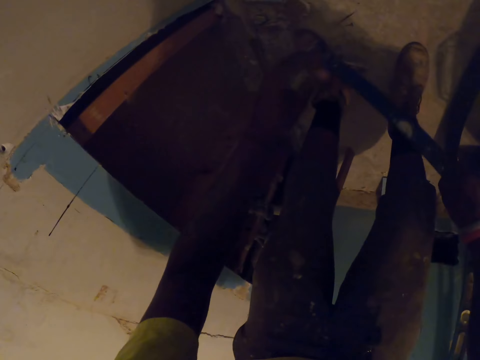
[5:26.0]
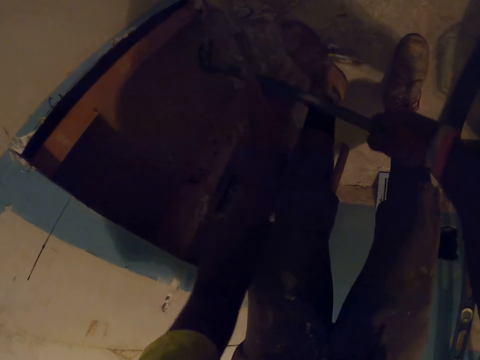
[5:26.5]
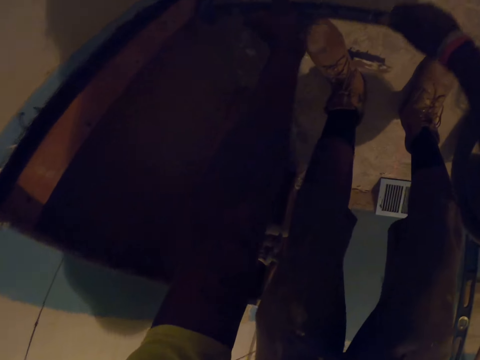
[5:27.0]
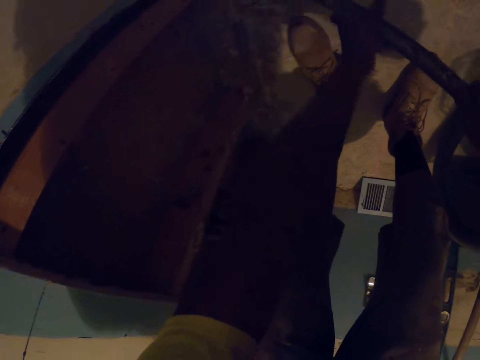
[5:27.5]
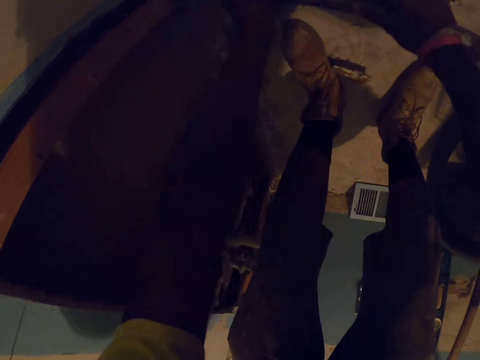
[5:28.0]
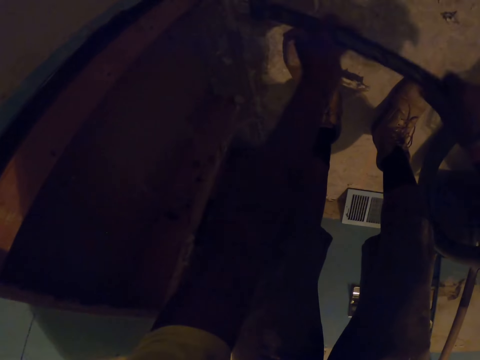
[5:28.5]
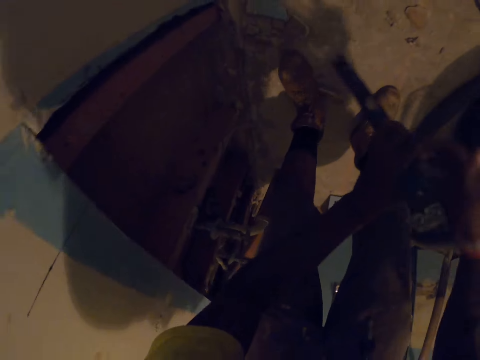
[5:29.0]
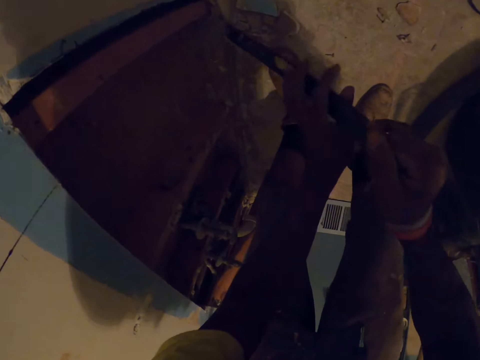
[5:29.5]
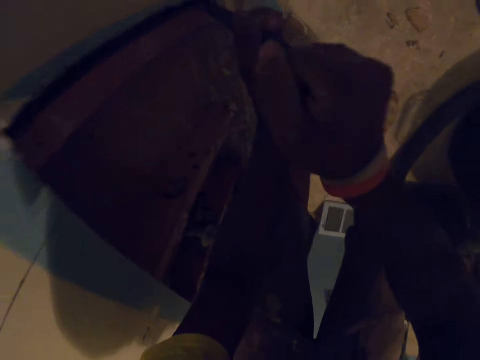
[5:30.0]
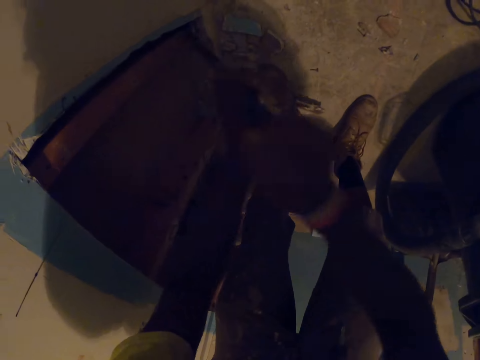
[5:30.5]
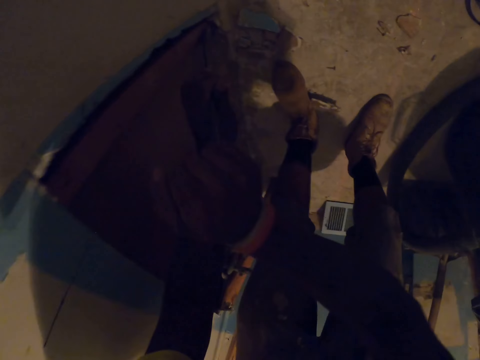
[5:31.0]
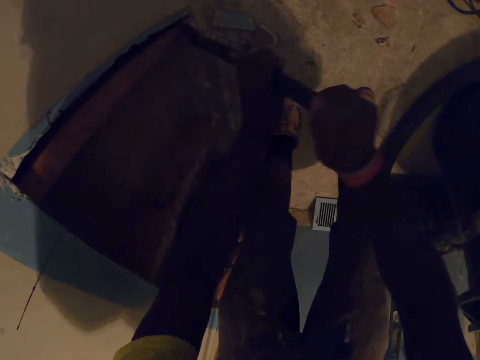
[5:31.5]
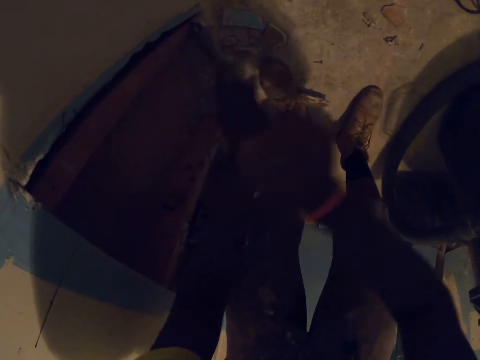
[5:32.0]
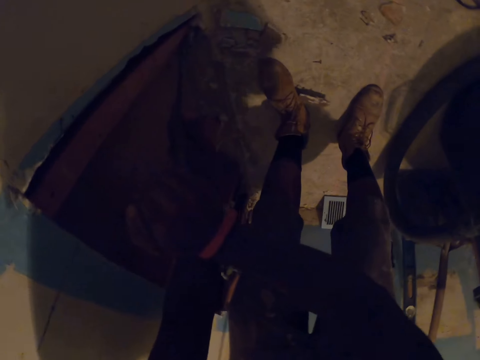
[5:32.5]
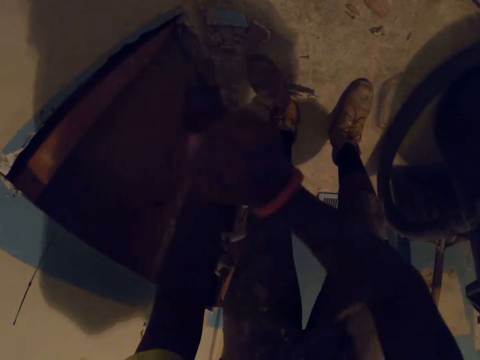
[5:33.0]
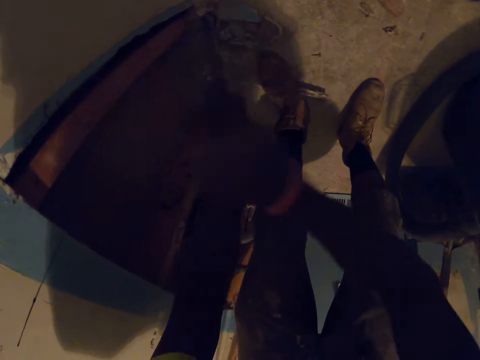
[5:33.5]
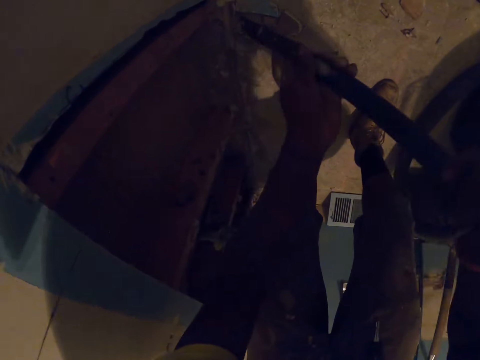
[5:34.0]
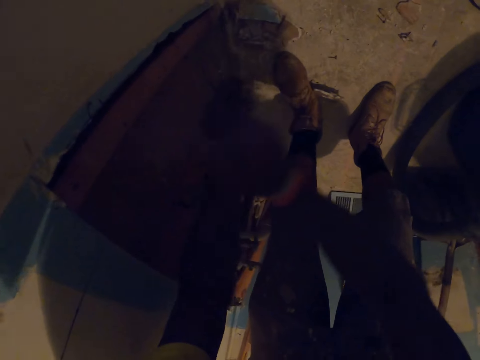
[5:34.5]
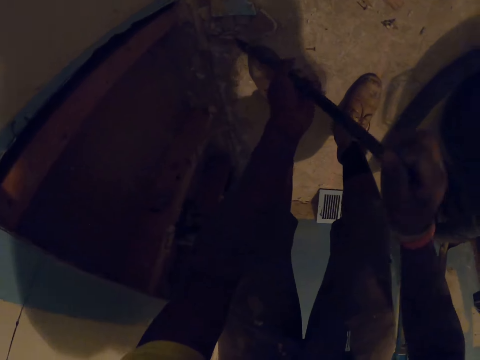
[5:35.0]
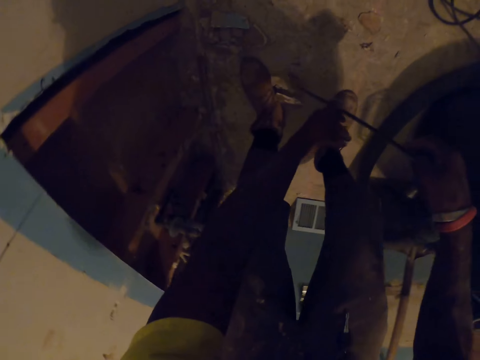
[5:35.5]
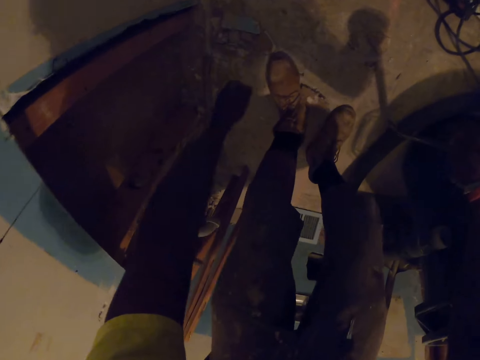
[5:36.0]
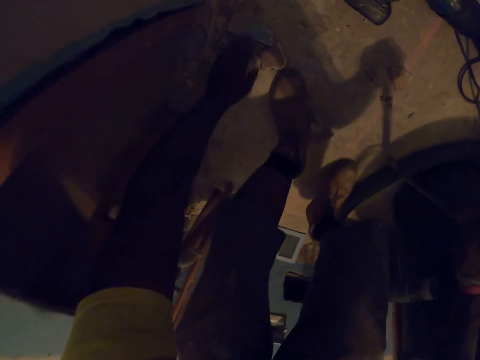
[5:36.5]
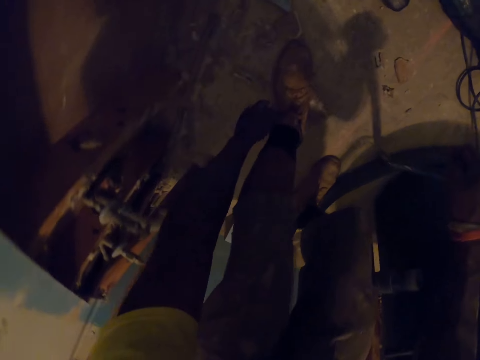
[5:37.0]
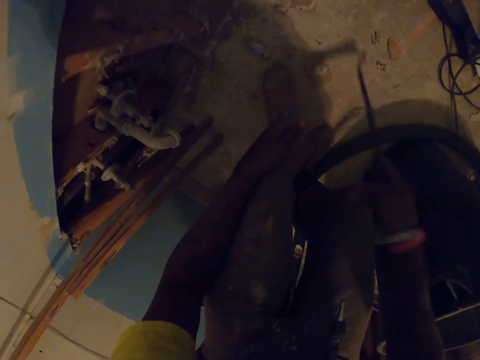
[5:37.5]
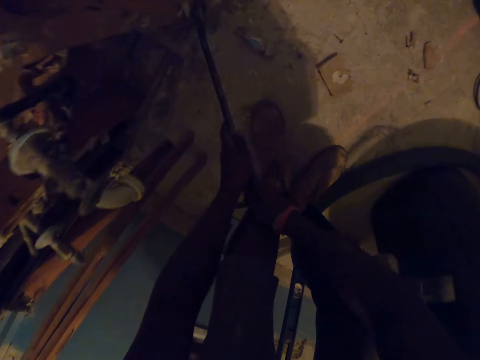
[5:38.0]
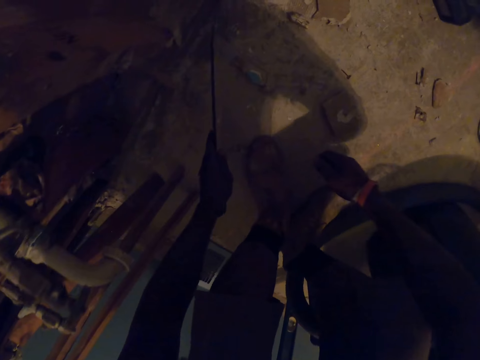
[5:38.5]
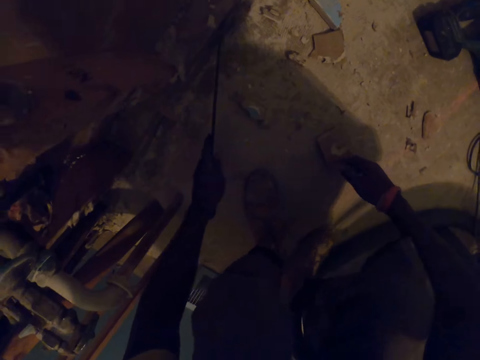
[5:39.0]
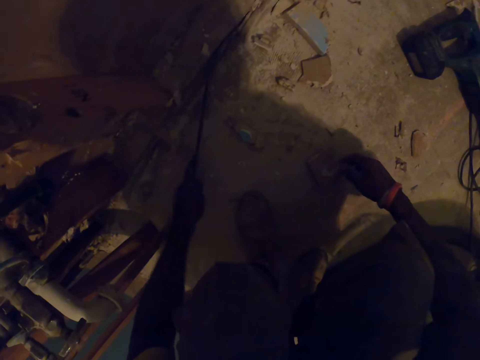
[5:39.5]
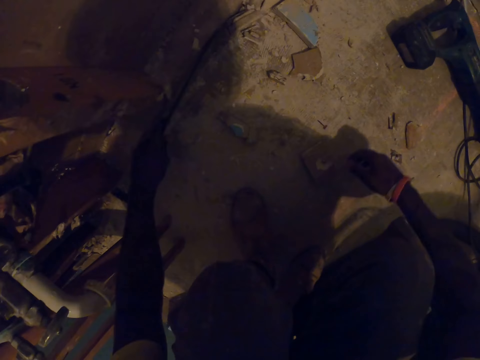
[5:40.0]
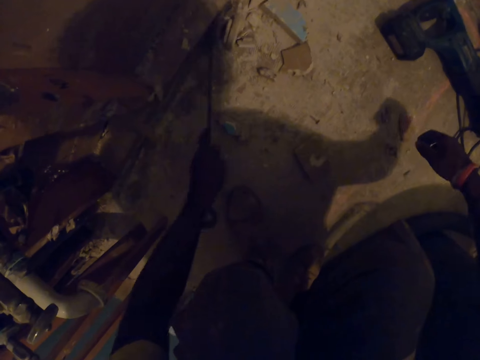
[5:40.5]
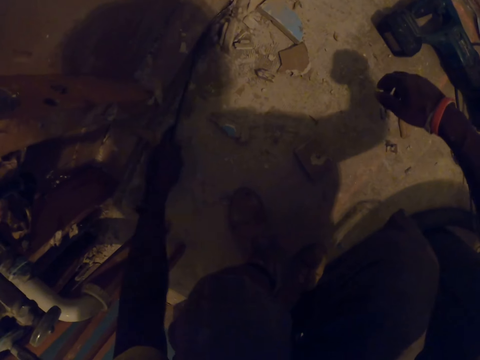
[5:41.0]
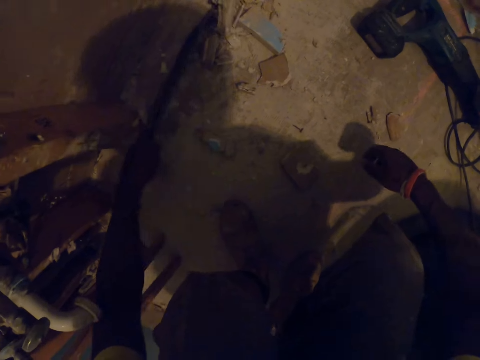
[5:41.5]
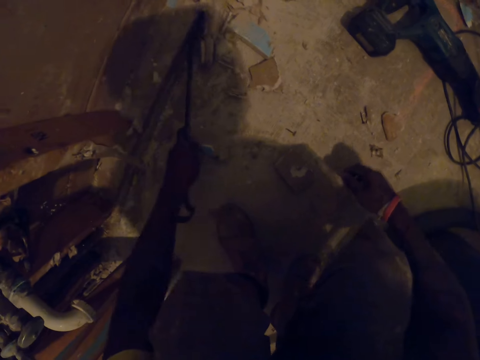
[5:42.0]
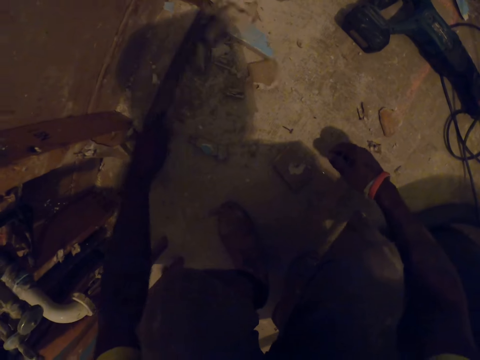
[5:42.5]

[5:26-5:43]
The camera wearer removes some plaster from the wall with the crow bar in both of his hands. He digs the wall with the metal bar. He moves the debris on the floor with his left hand. He removes the plywood with his hand. He removes more plaster from the wall with the crow bar in his left hand. He squats and digs the floor with the metal bar.

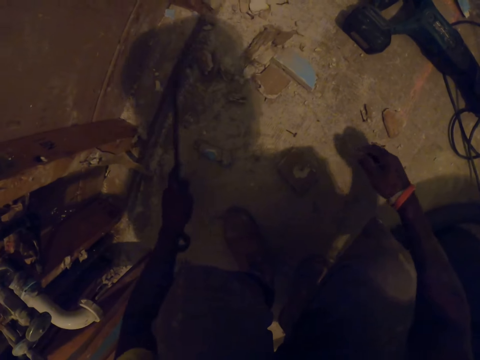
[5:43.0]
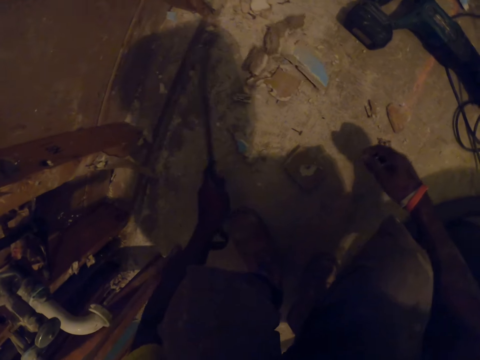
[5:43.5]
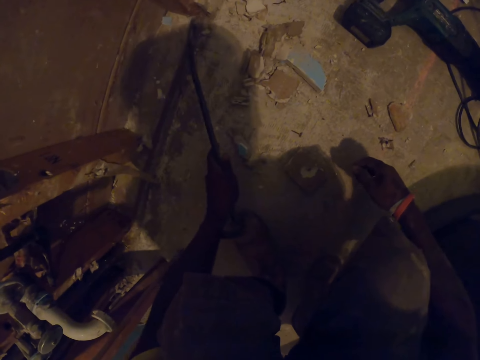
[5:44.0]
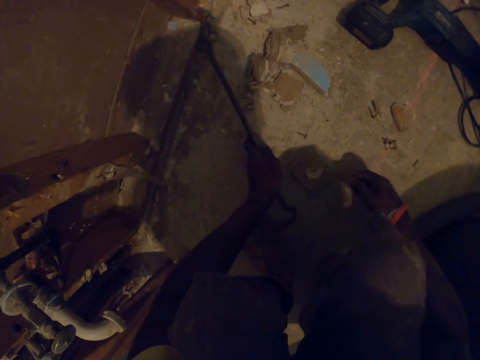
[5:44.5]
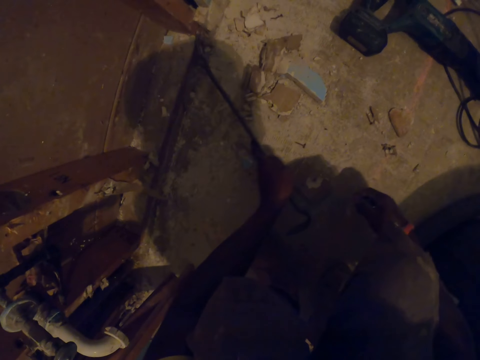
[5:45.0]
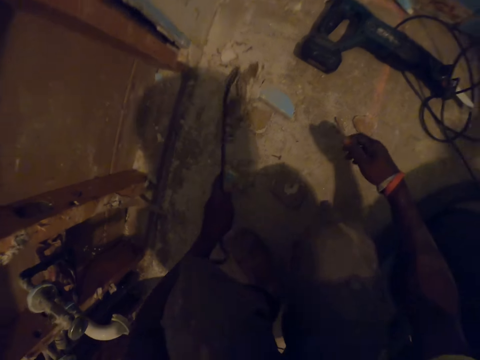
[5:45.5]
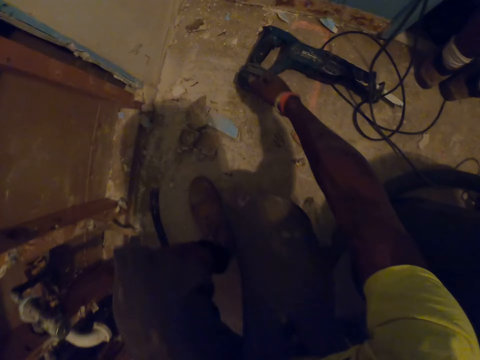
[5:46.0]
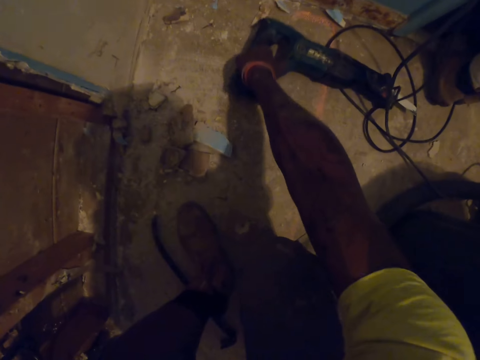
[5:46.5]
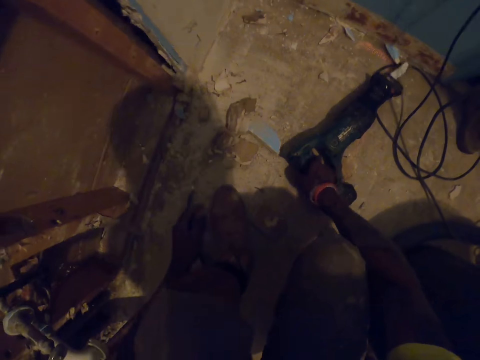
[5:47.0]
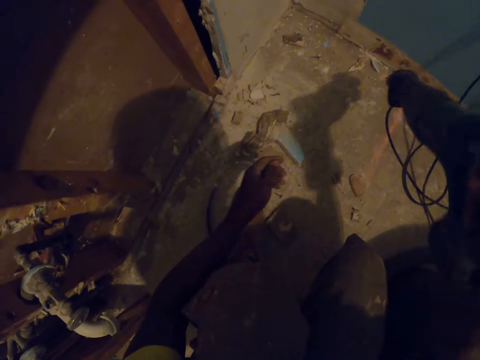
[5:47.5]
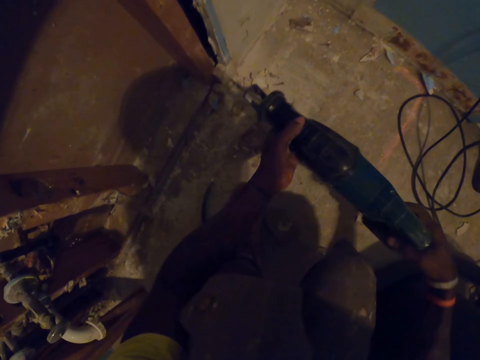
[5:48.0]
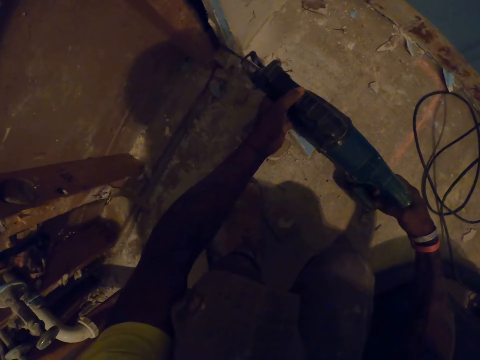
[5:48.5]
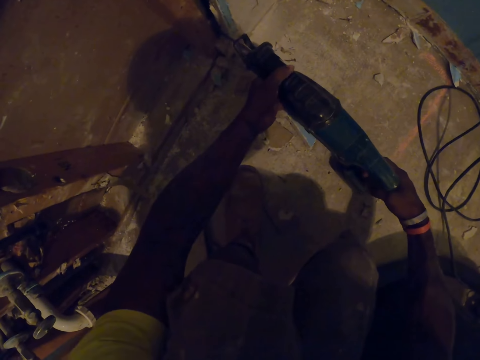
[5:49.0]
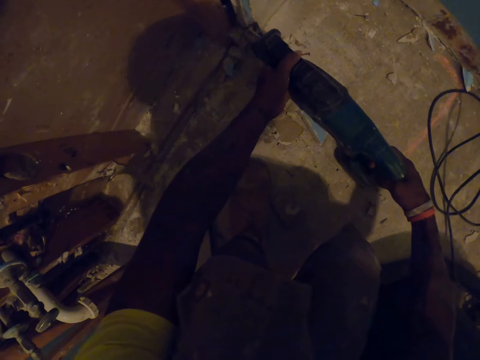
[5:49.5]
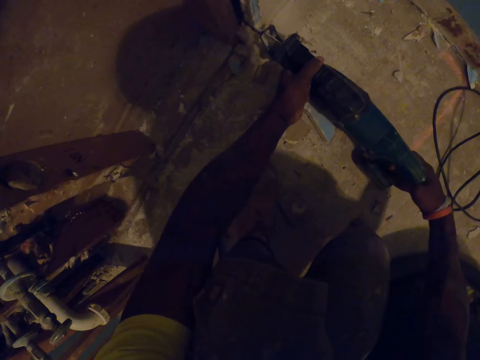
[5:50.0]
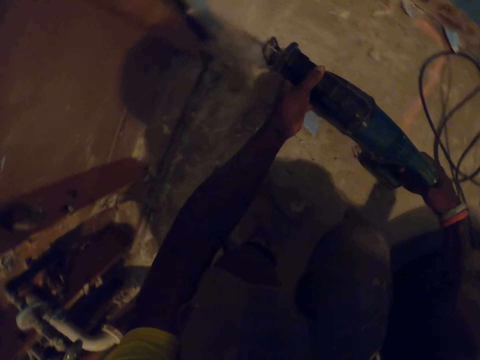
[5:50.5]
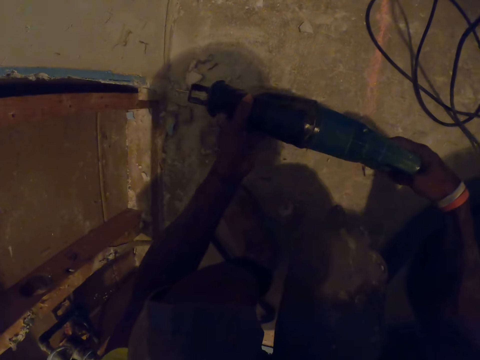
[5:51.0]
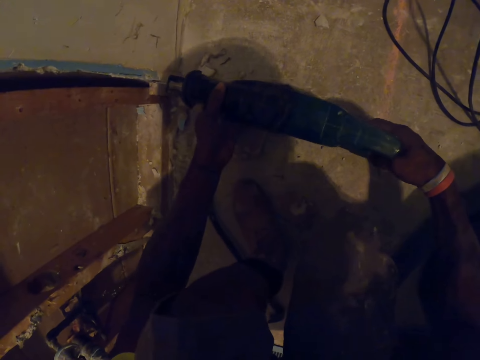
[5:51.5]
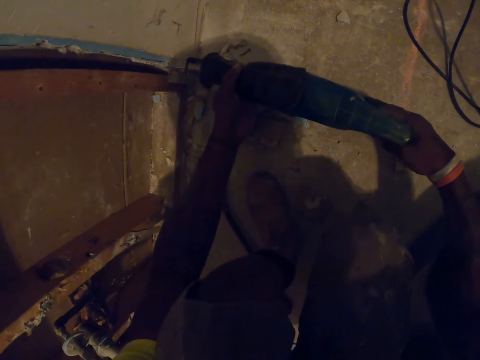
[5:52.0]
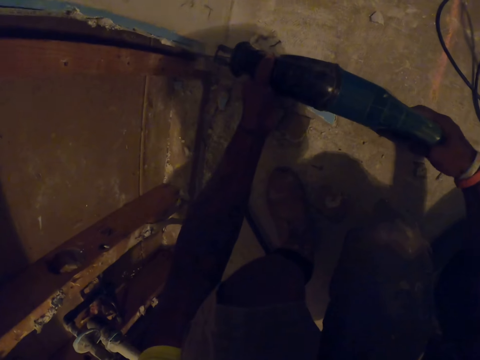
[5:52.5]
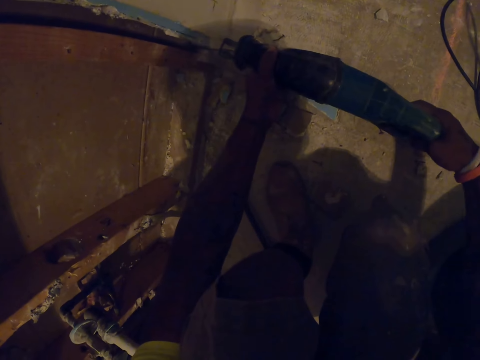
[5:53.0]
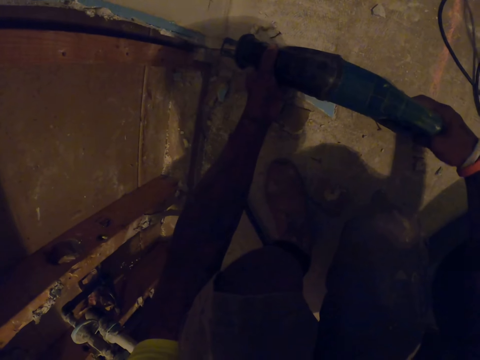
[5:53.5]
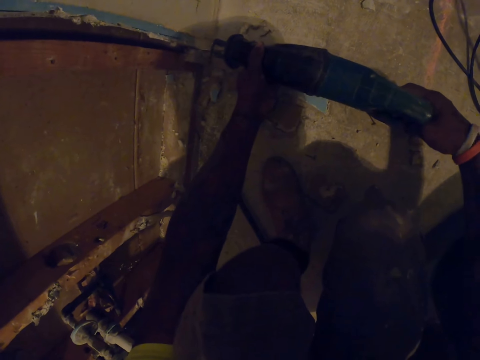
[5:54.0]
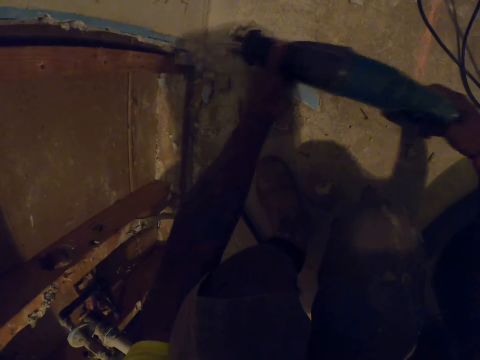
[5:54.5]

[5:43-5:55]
The camera wearer picks up the drilling machine from the floor with his right hand. He drills the wooden frame with the drilling machine with both of his hands.
